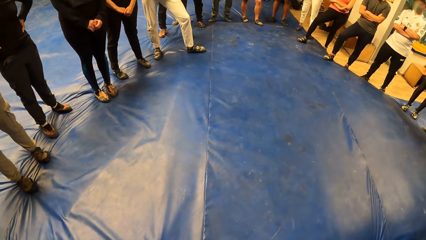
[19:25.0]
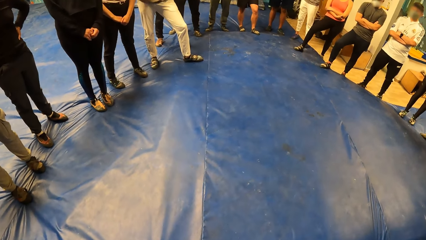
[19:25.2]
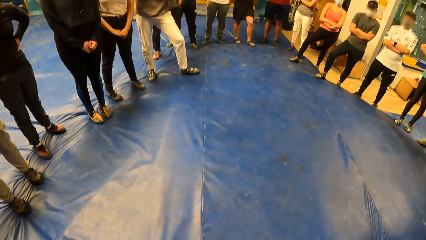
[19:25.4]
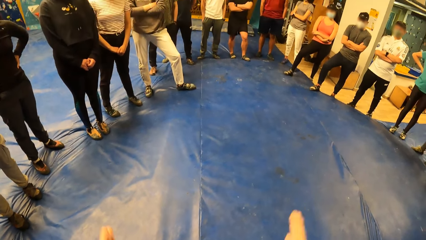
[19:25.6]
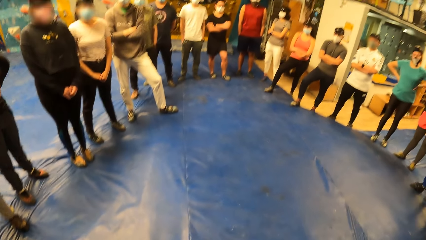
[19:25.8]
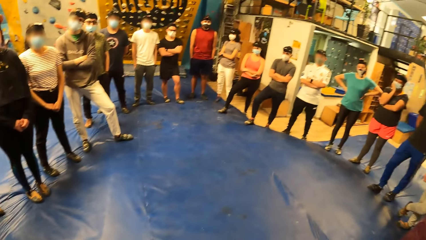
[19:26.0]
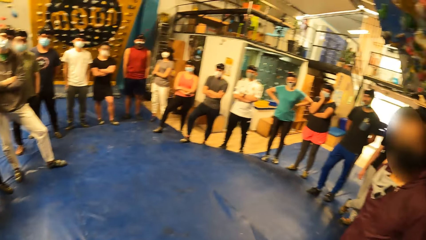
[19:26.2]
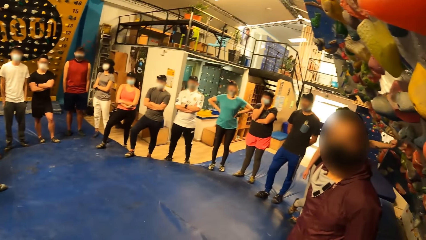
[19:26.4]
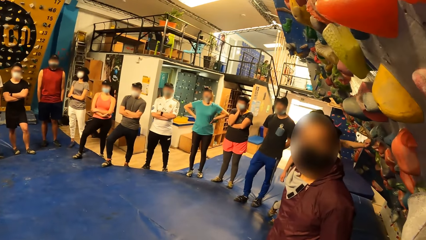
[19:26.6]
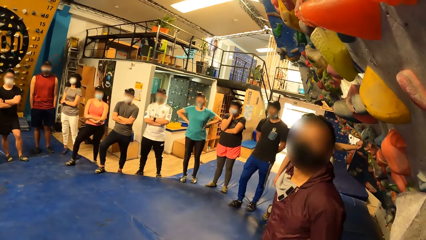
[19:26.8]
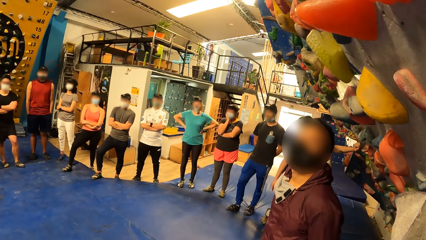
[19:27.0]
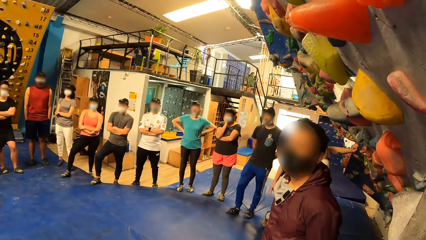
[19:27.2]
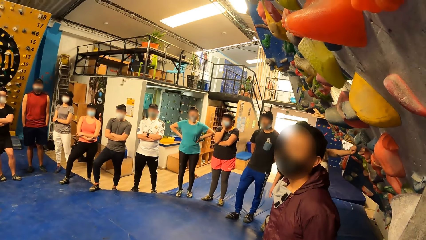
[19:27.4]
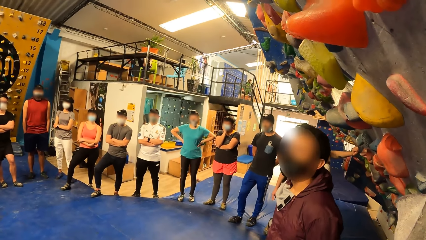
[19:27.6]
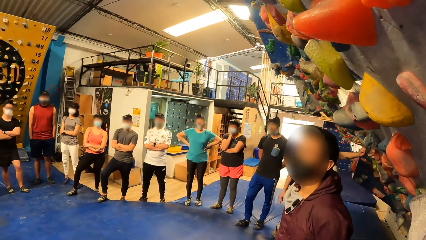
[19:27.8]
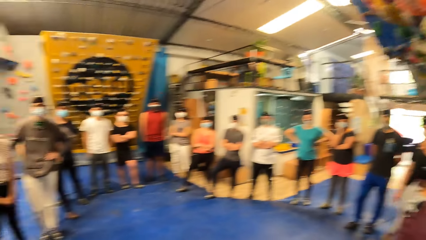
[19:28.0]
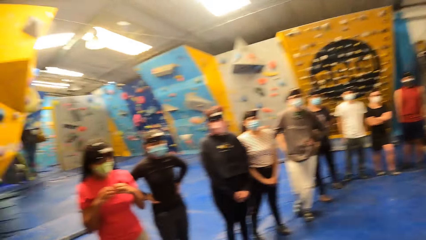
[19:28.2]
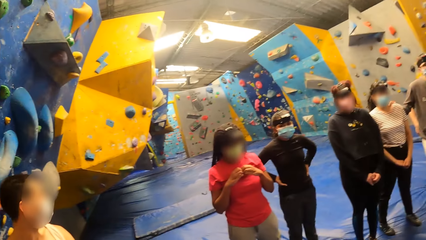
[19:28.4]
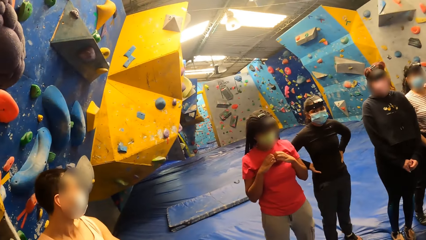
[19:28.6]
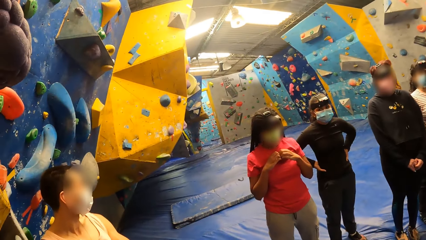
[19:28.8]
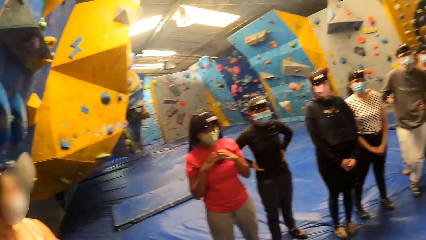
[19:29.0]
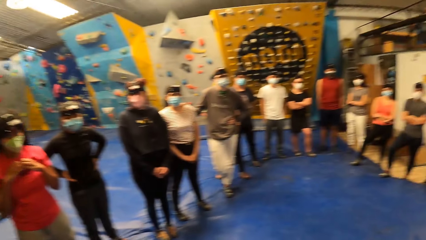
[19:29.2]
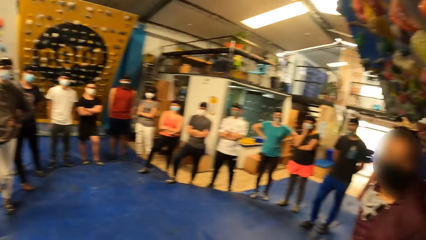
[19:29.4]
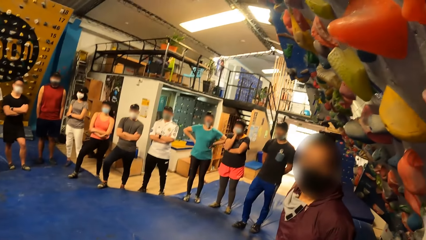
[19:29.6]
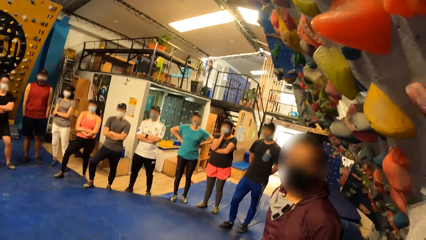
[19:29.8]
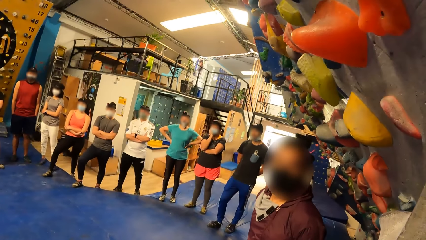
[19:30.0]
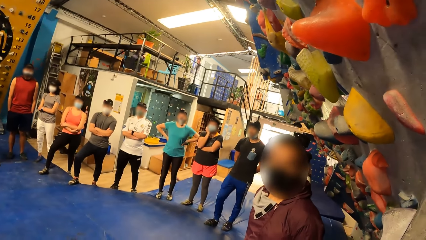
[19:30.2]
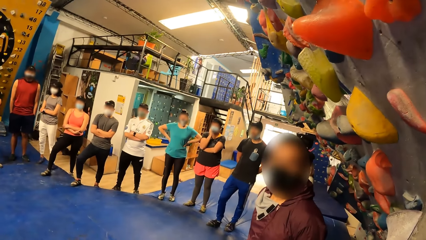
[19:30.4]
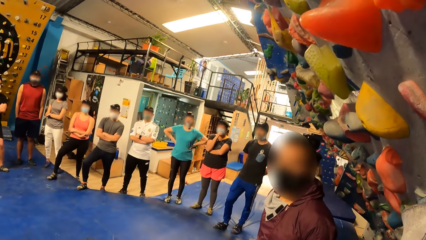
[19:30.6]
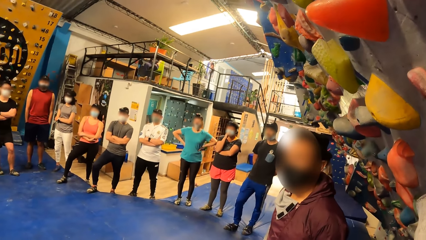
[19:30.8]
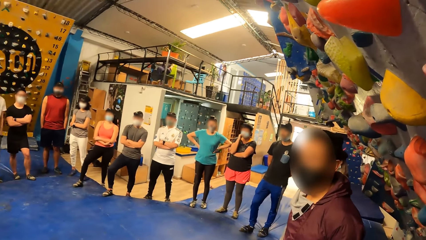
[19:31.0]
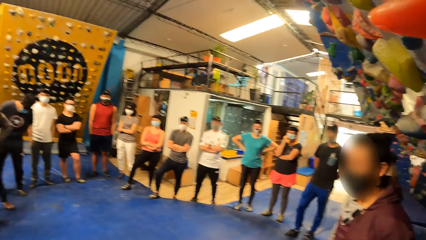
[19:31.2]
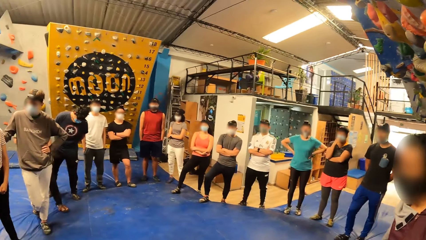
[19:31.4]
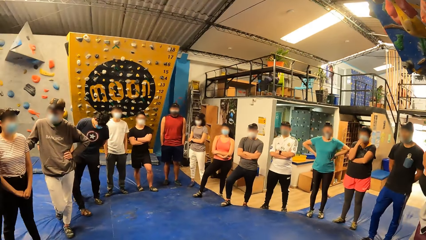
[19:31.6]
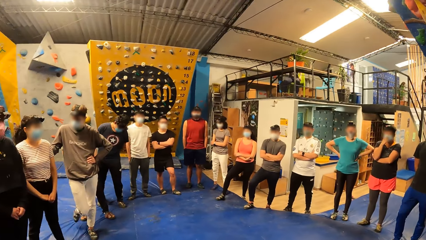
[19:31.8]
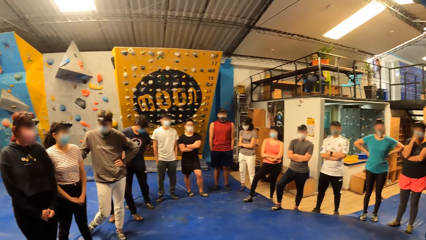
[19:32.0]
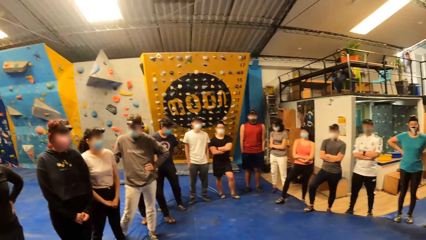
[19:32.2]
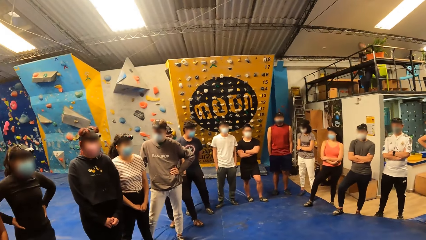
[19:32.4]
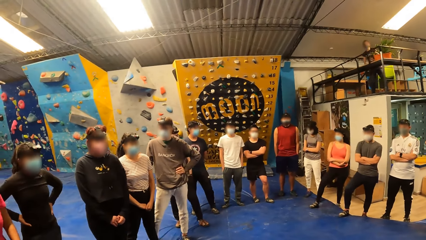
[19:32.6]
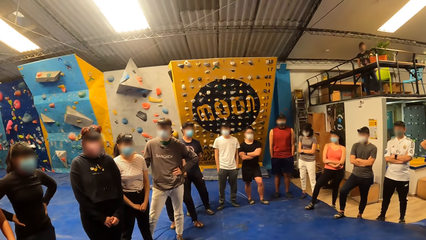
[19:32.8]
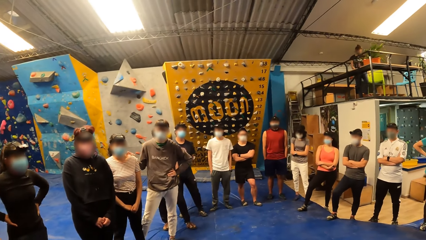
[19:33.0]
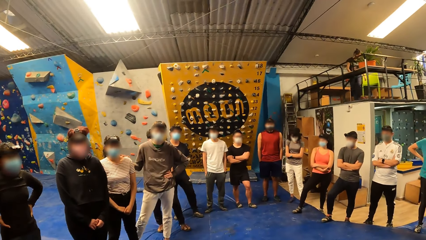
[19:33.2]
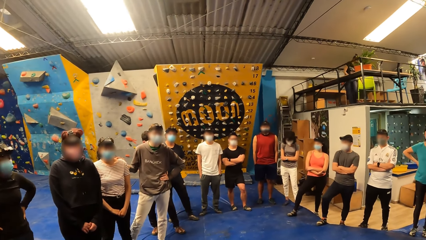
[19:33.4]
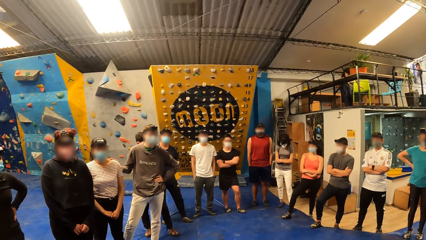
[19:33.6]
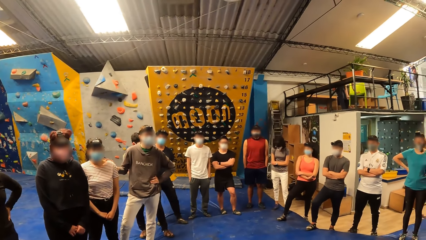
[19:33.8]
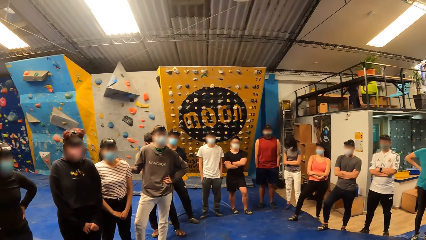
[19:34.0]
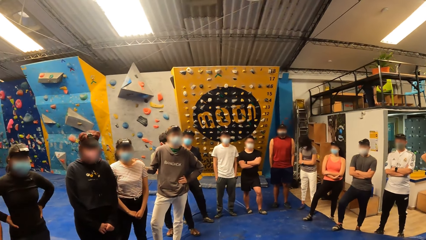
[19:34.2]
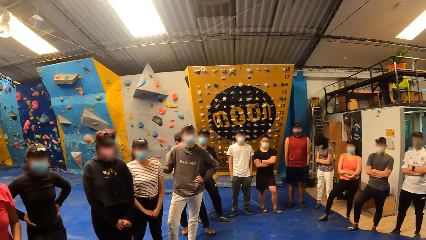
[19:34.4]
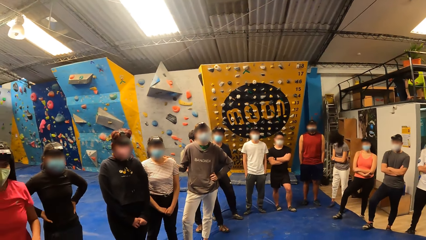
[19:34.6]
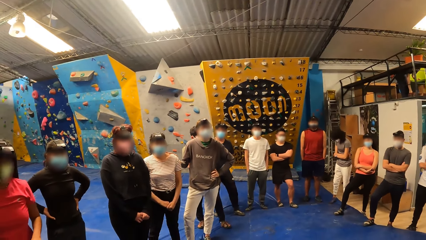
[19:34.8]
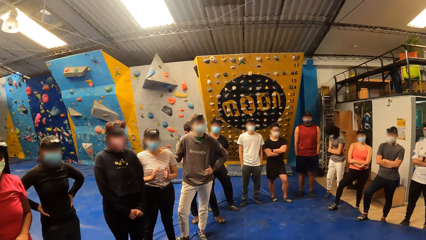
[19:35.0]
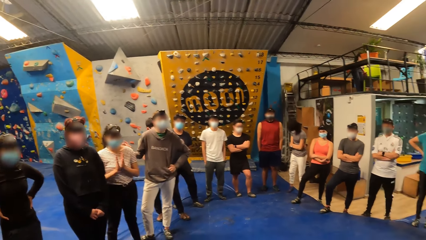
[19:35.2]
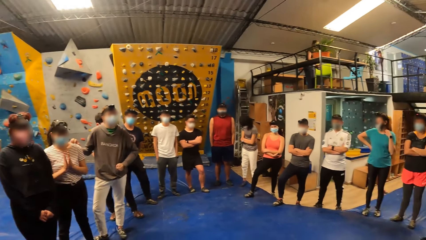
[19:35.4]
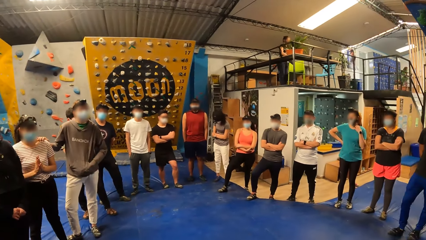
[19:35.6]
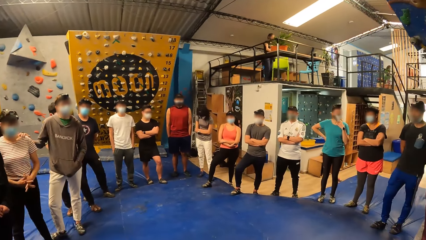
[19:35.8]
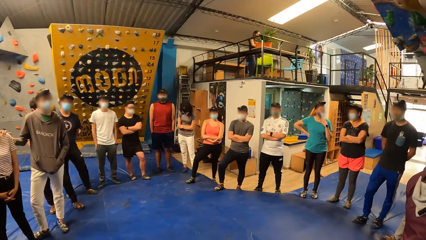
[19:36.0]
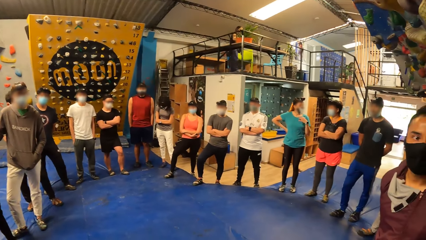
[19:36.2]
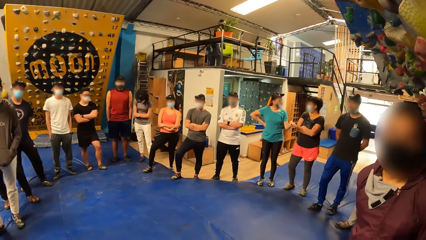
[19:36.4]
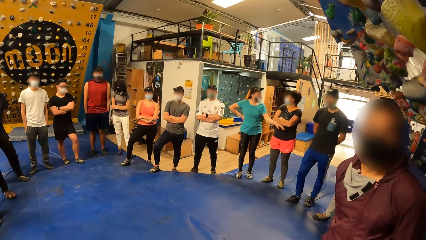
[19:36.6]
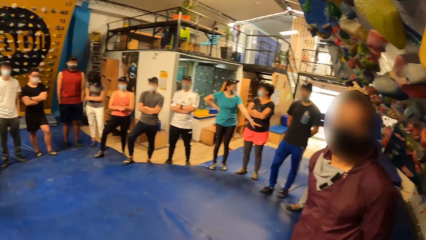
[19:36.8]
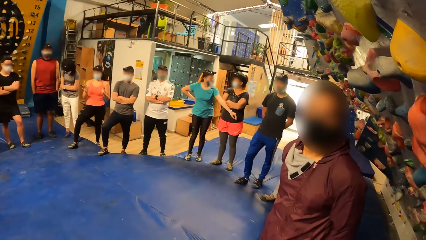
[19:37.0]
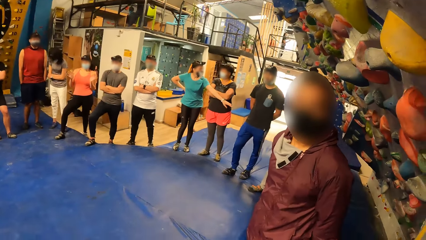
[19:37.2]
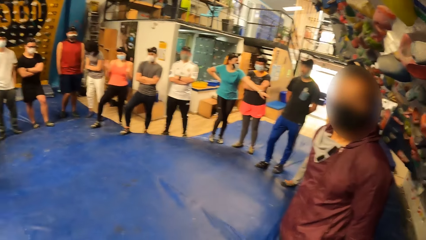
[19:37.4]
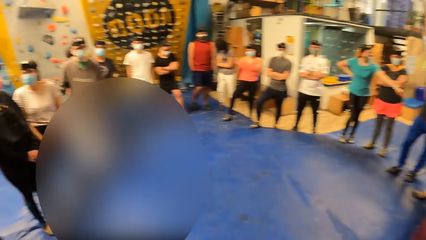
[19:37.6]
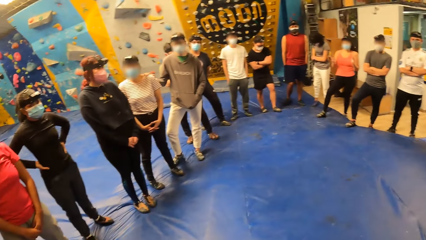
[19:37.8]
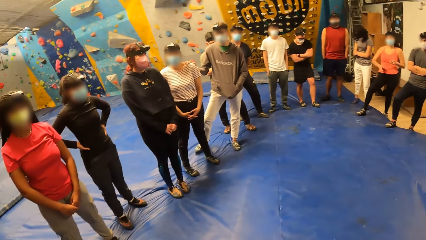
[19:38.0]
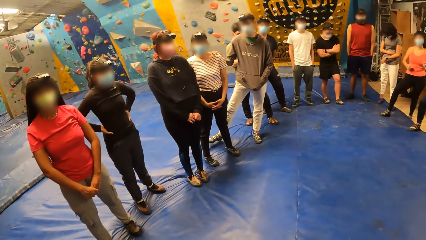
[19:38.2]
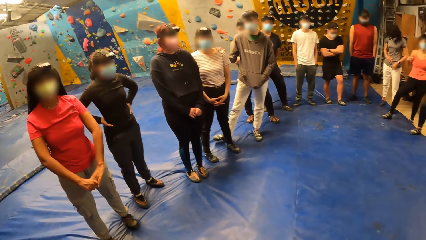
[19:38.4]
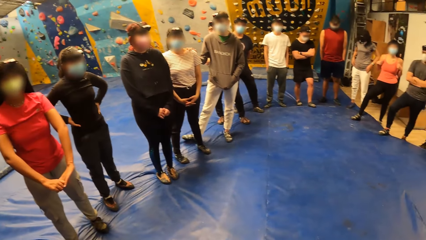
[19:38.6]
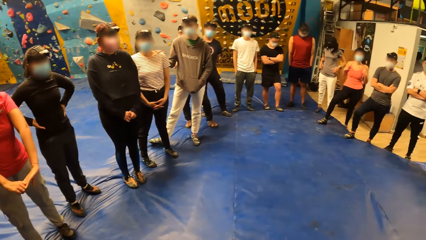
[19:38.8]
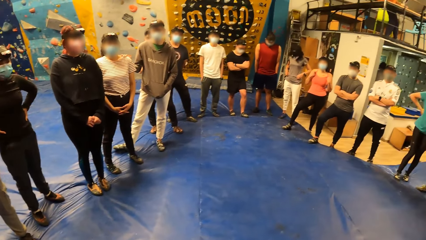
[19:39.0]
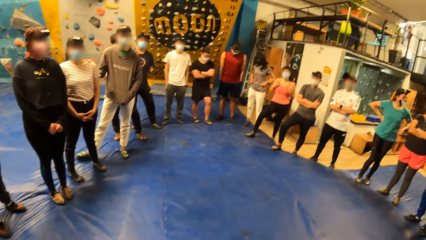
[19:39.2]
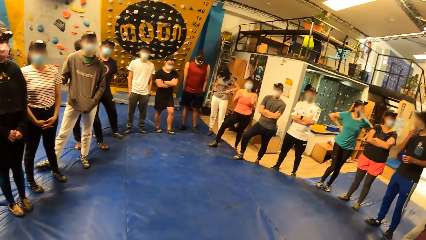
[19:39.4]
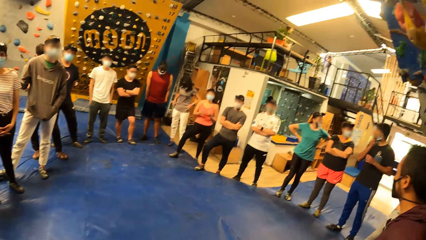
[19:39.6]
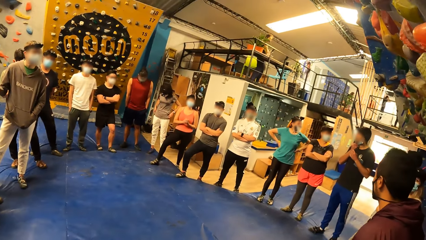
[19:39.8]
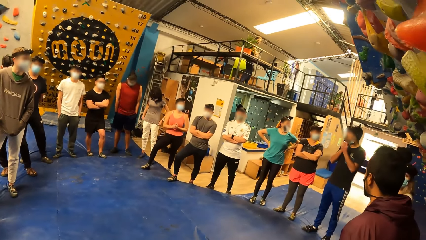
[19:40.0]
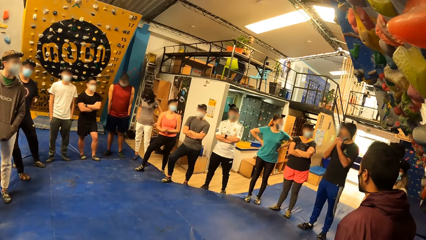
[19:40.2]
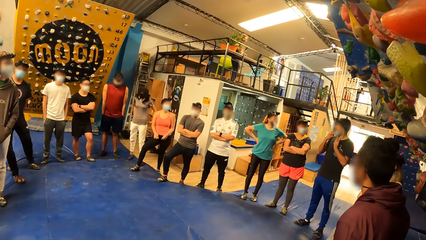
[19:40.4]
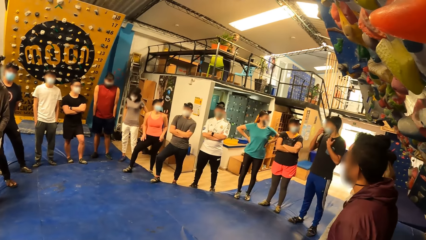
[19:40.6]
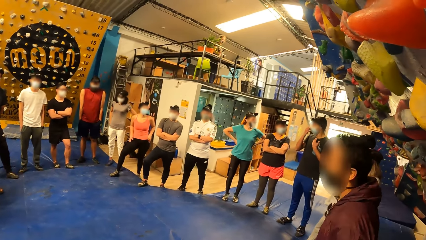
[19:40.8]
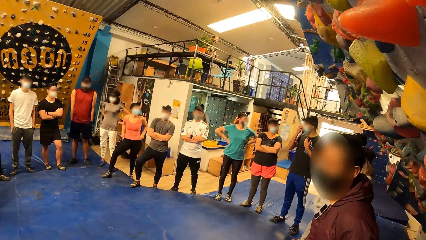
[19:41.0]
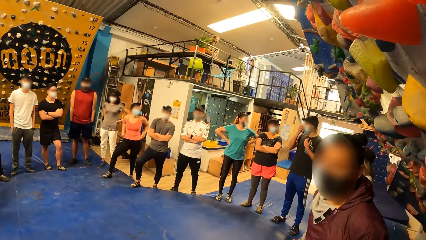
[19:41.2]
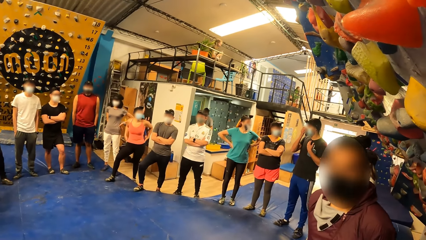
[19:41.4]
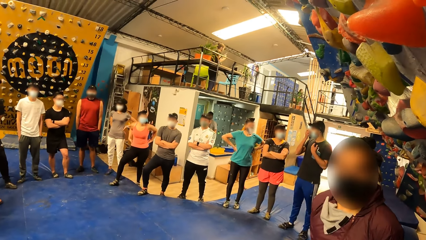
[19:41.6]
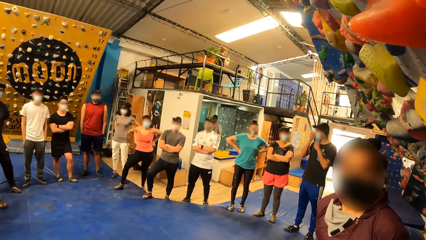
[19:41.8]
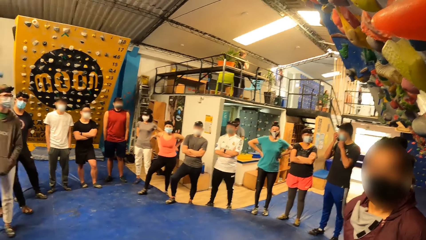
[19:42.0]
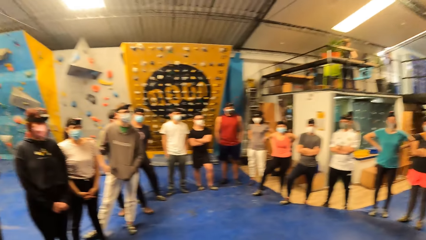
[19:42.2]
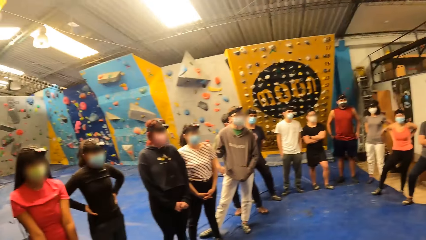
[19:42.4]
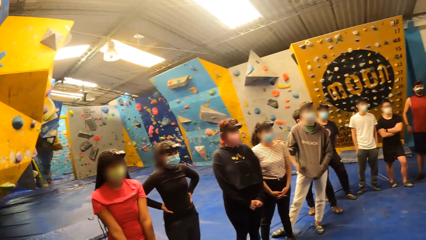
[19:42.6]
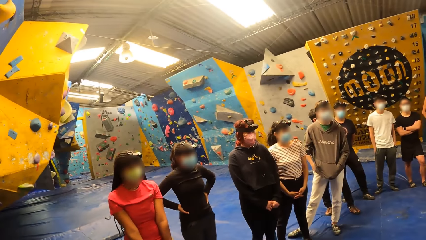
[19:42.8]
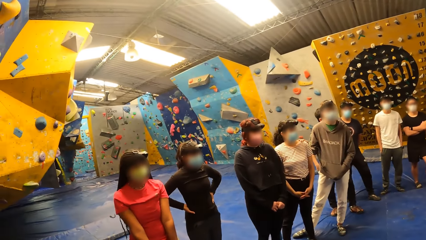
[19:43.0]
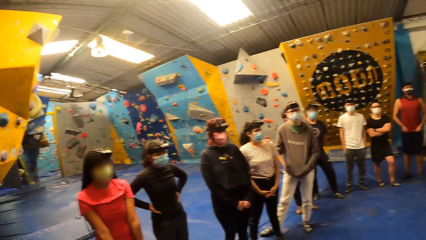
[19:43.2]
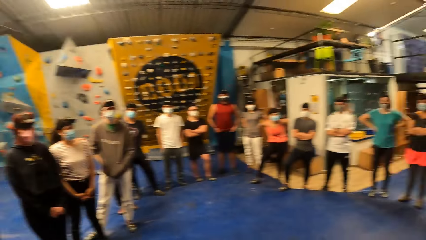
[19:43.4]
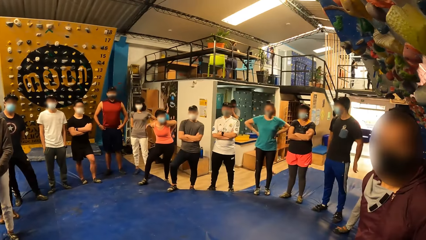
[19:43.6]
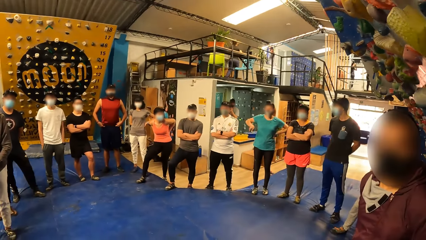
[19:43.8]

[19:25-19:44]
The man nods his head. A woman claps her hands. Another woman touches a third woman with her left hand.
